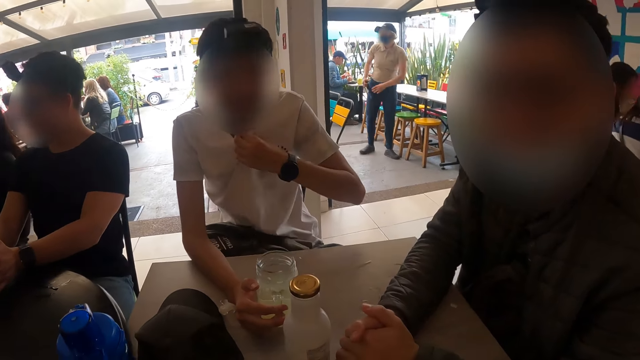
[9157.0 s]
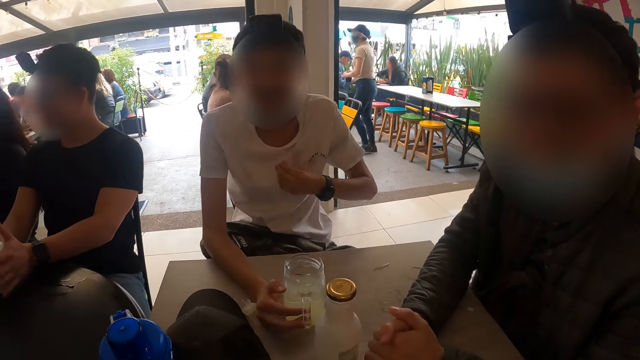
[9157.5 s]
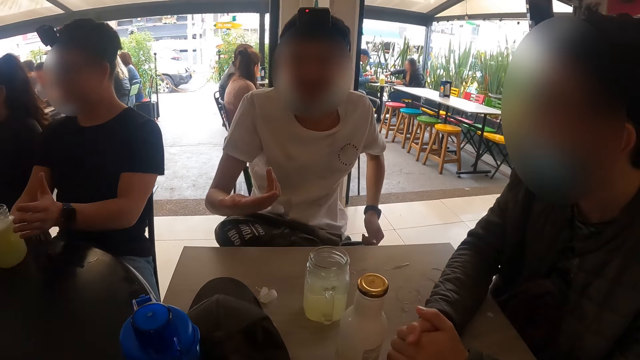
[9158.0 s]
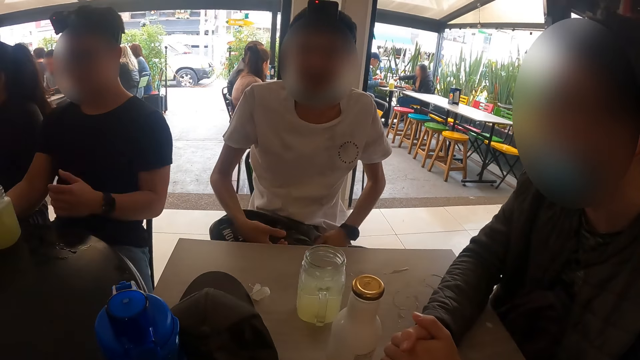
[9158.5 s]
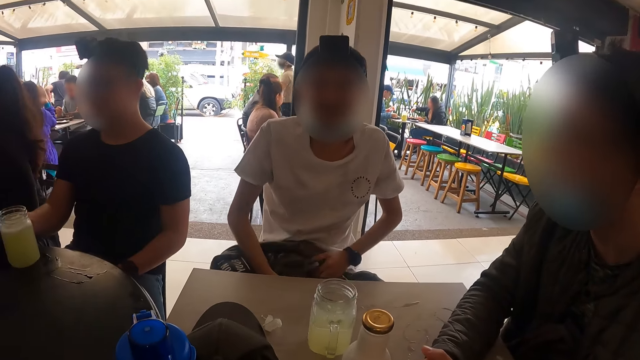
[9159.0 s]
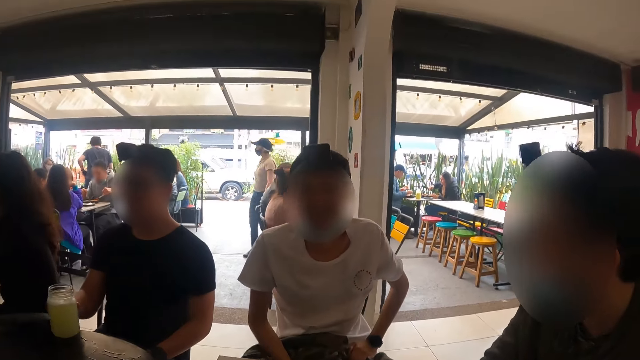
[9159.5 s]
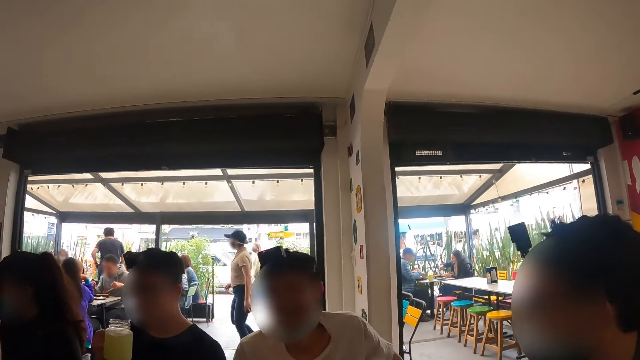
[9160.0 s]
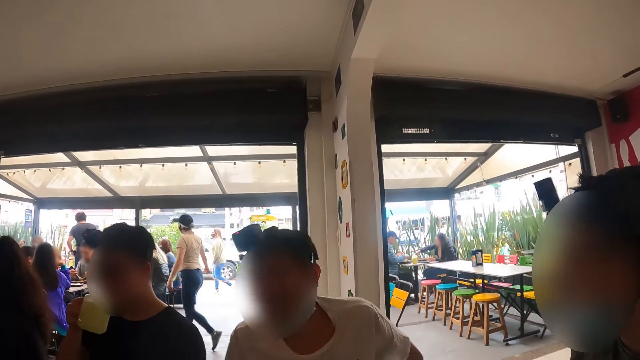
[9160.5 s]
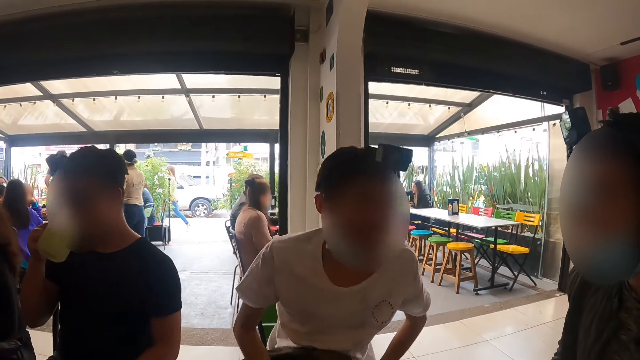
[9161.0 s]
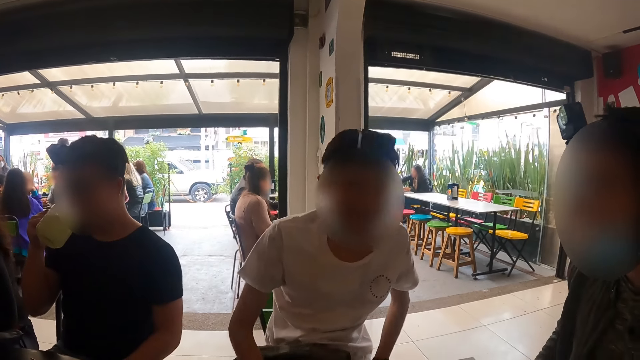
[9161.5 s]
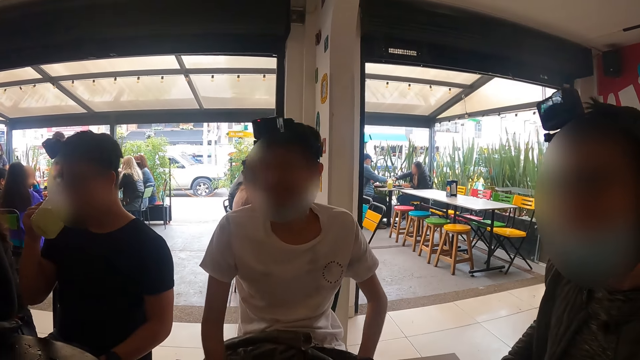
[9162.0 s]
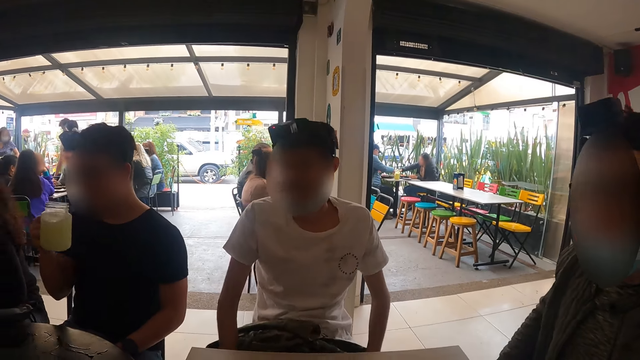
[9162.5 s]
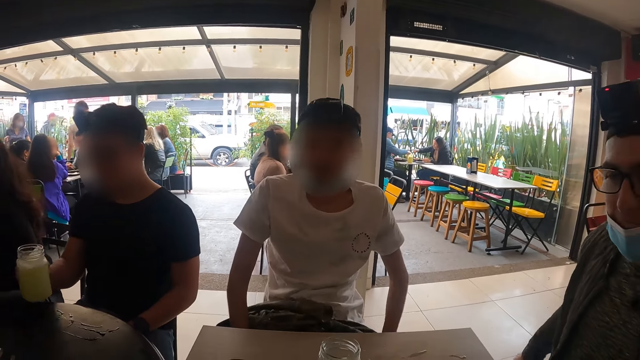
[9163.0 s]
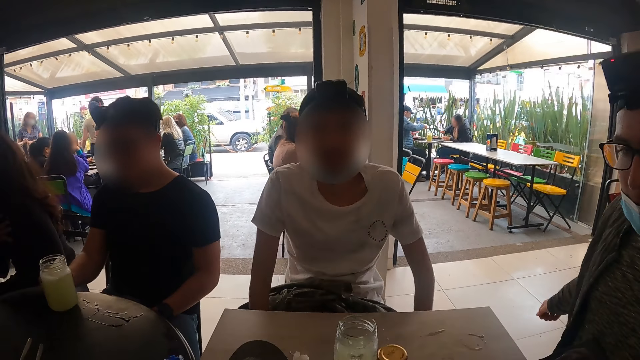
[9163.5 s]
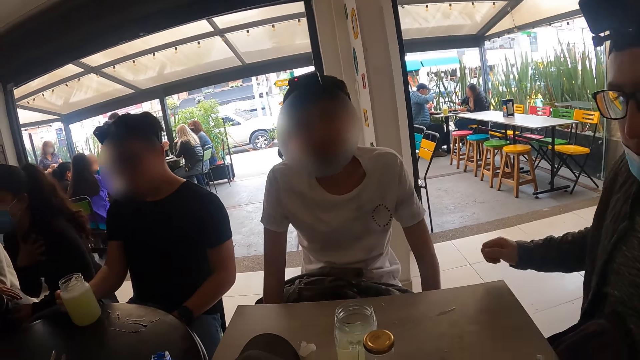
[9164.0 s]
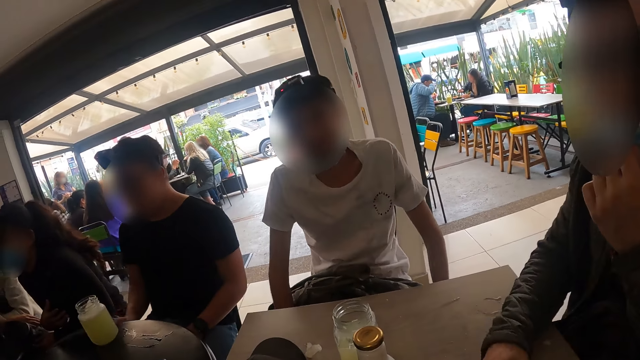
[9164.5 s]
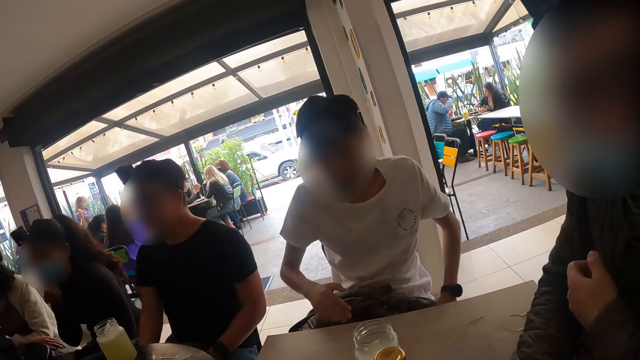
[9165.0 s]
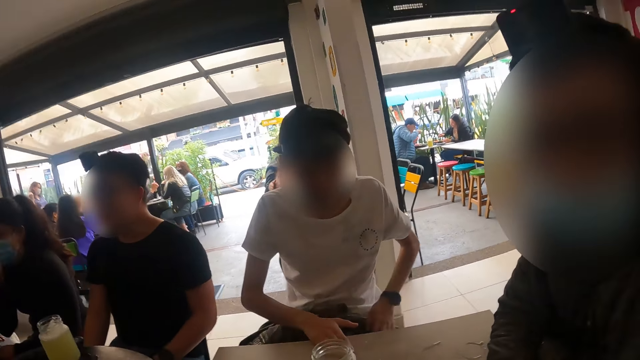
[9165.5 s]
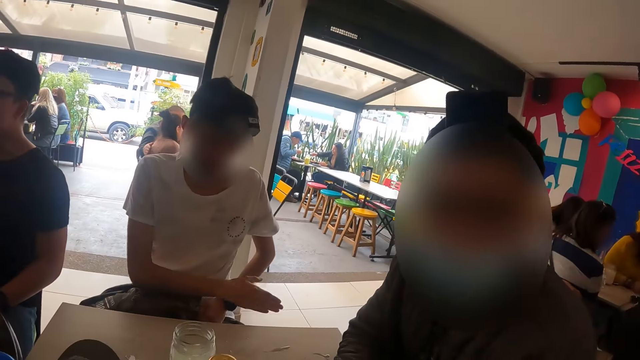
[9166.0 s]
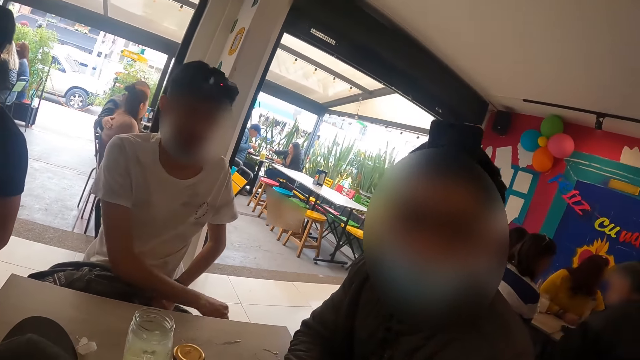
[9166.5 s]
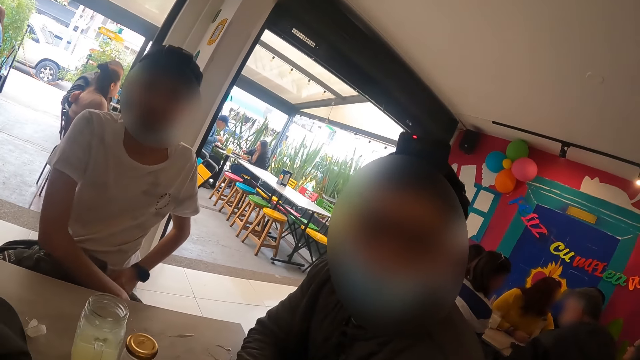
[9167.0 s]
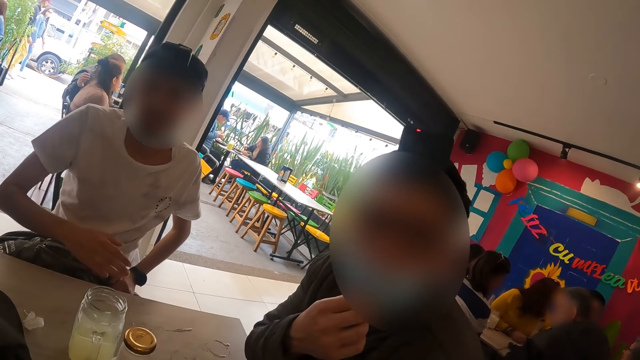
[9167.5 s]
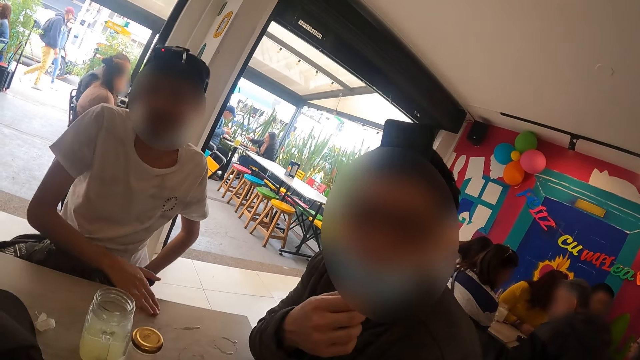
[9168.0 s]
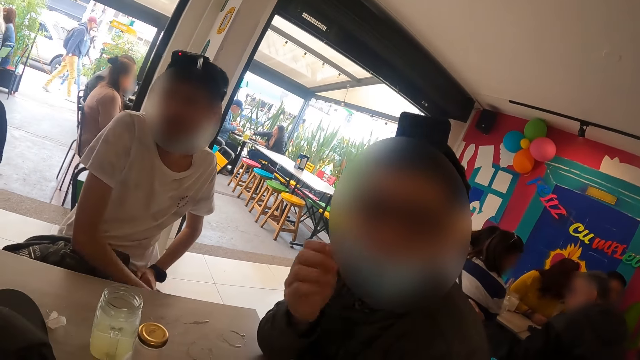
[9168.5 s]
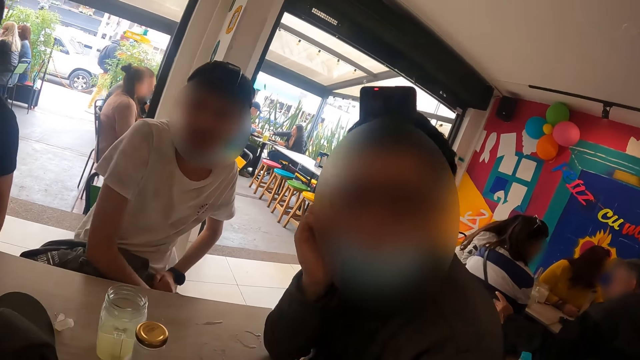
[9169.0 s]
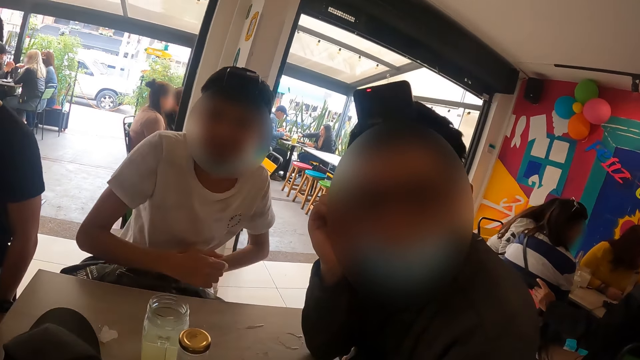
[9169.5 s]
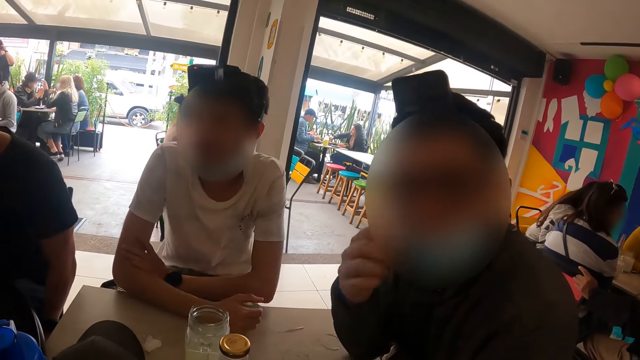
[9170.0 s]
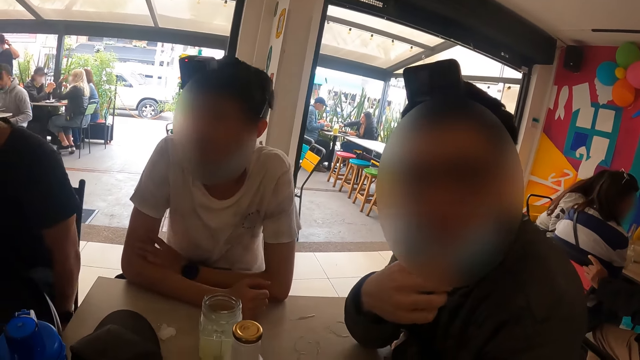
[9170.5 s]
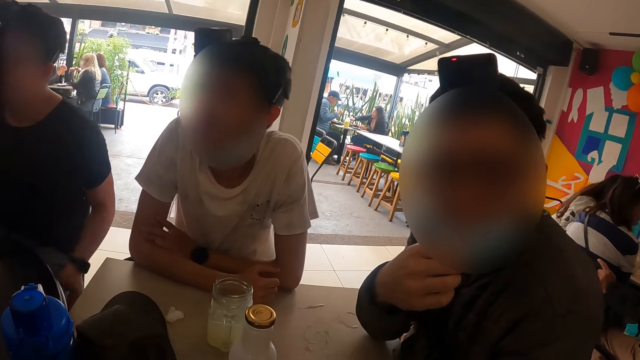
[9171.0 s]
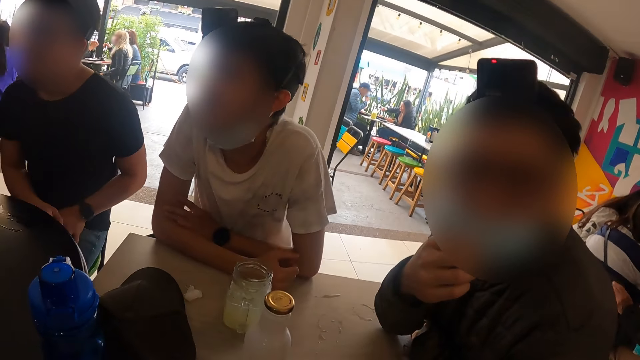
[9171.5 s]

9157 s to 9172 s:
A man makes a hand gesture. Another man picks up the glass mug of drink on the table with his right hand, drinks from the glass mug of drink in his right hand, and drops the glass mug of drink in his right hand on the table. A third man places his right hand on the table. He touches his face with his right hand.

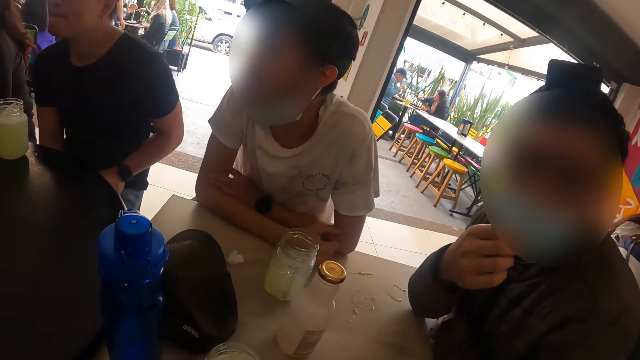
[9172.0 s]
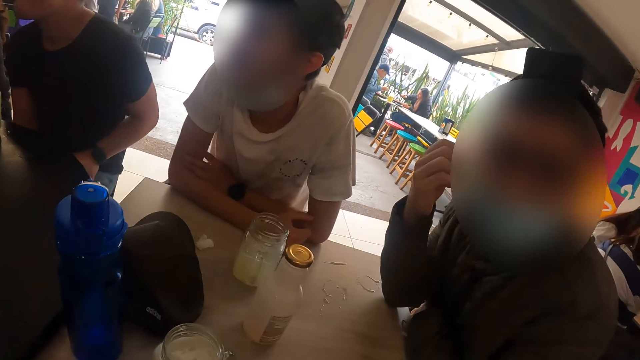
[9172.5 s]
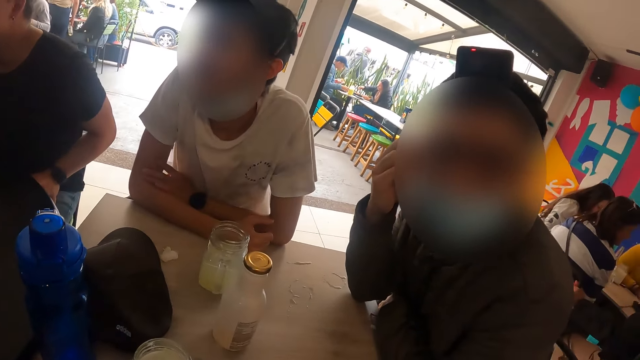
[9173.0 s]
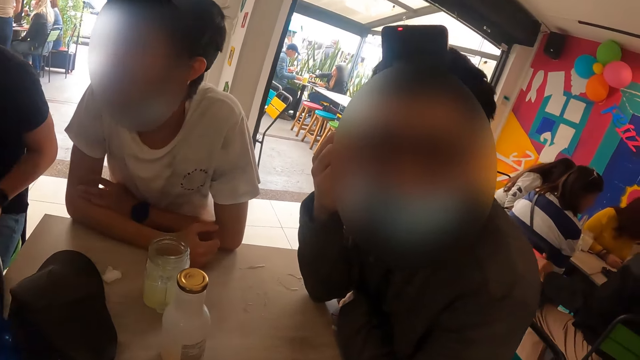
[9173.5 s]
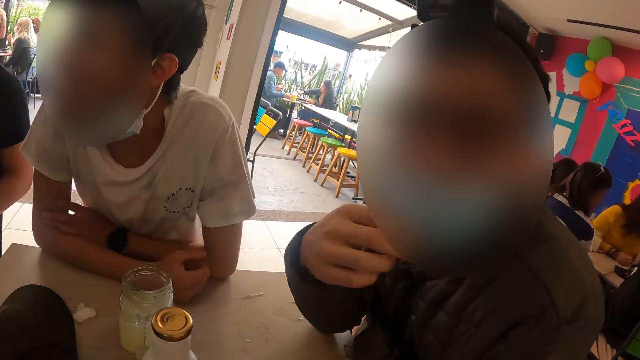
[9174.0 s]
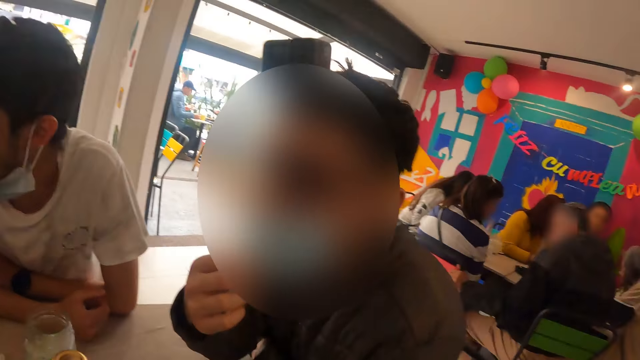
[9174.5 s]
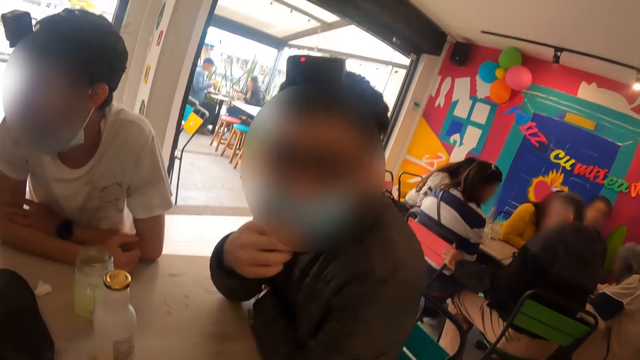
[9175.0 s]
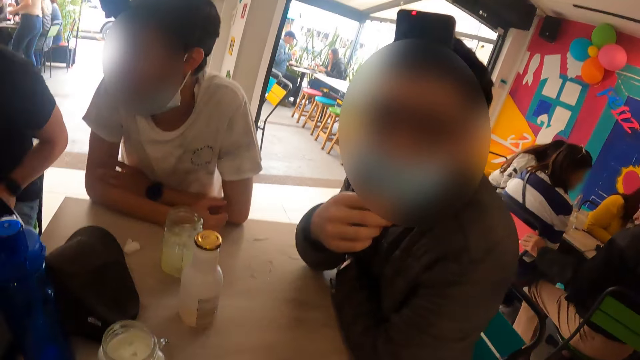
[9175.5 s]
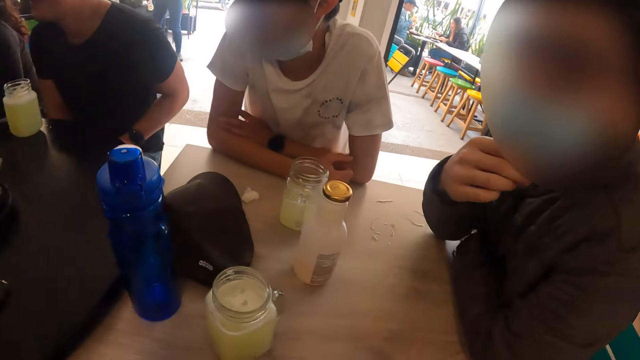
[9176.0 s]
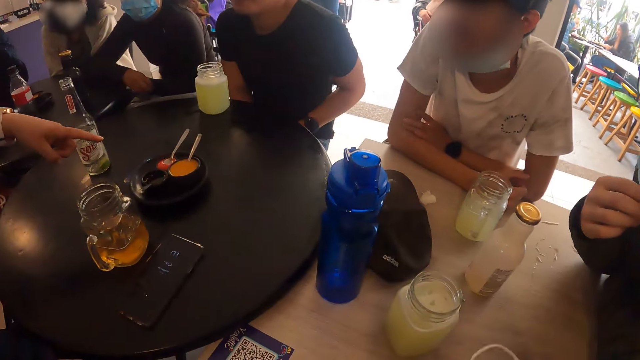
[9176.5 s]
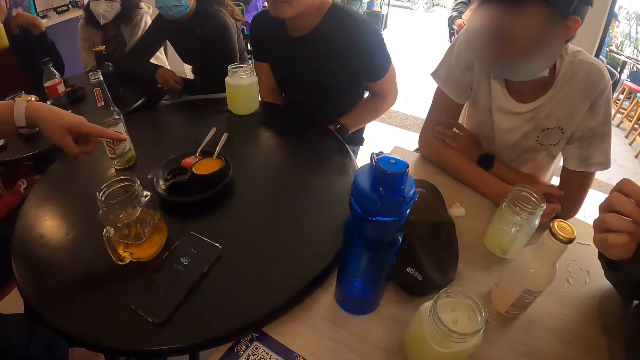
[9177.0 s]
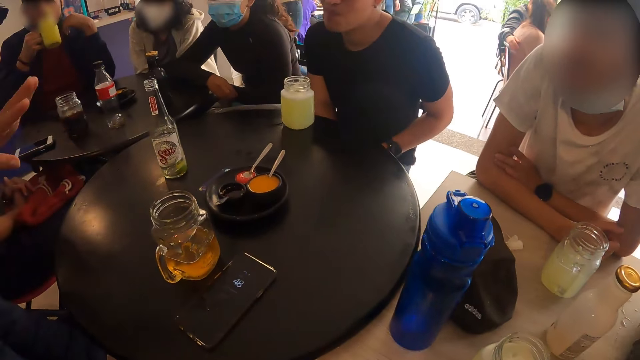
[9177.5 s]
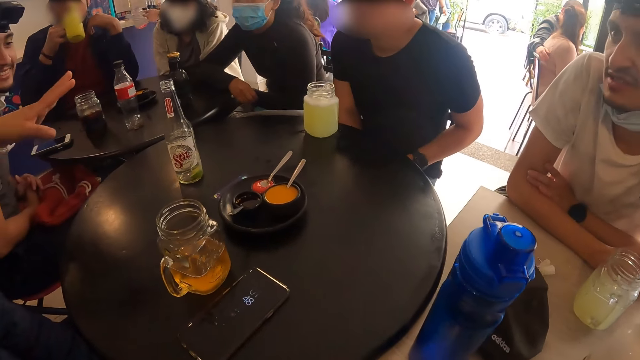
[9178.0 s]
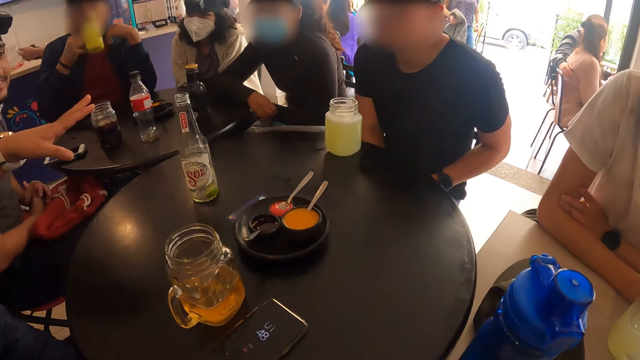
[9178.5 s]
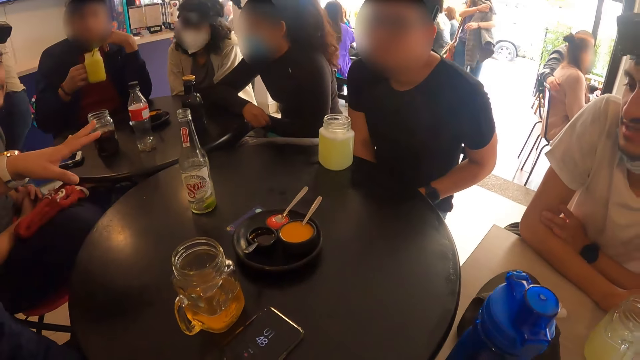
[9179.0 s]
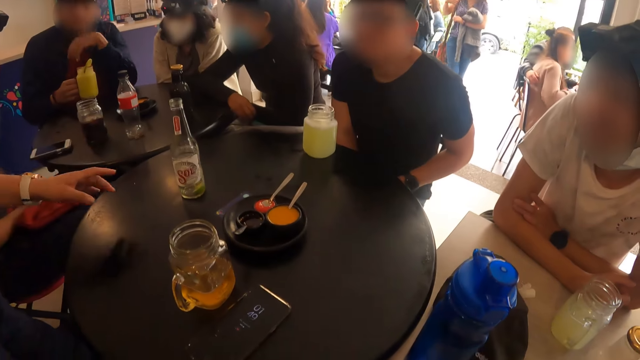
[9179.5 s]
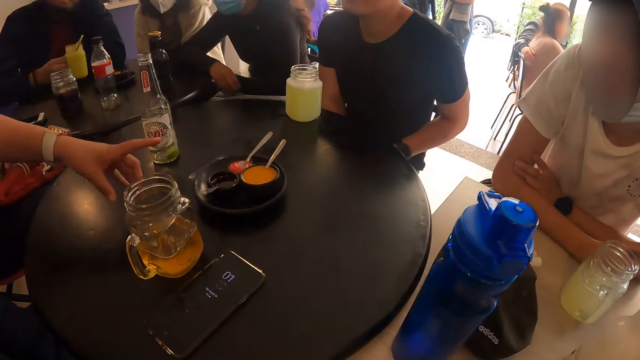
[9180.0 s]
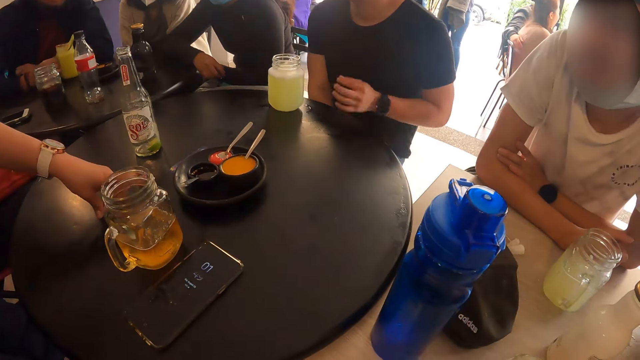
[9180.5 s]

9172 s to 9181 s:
A man touches his mask. The waitress interacts with the camera wearer and a group of people. The waitress makes a hand gesture. Another man drops a glass mug of drink in his right hand on the table.
